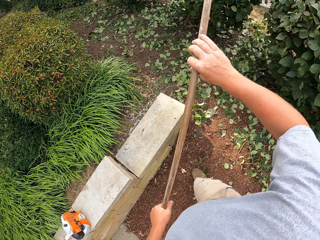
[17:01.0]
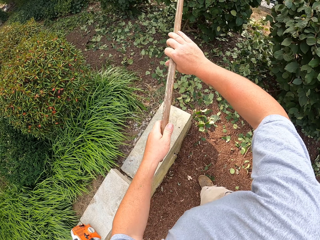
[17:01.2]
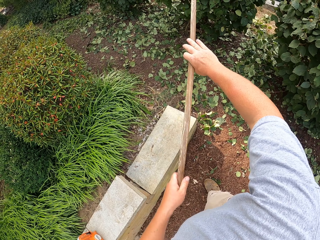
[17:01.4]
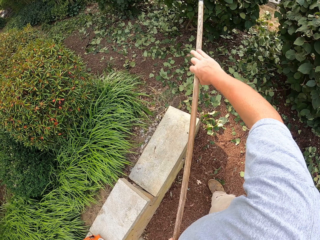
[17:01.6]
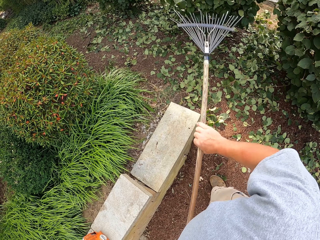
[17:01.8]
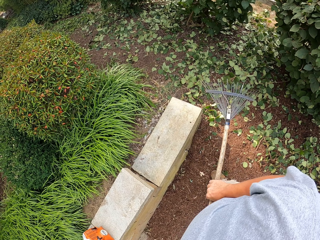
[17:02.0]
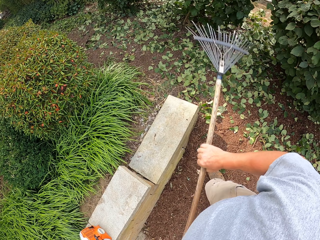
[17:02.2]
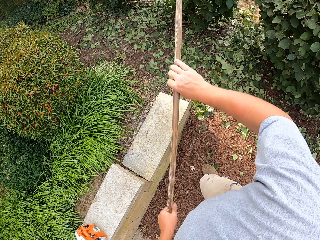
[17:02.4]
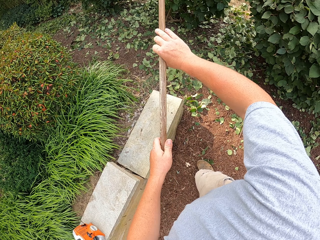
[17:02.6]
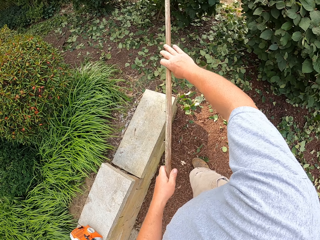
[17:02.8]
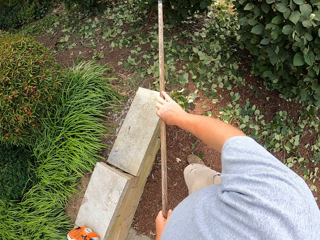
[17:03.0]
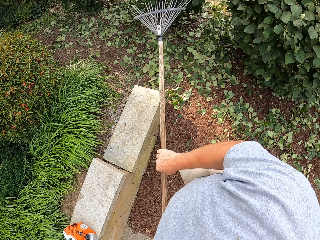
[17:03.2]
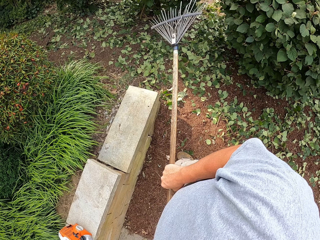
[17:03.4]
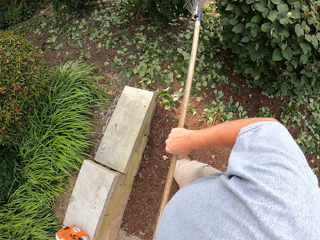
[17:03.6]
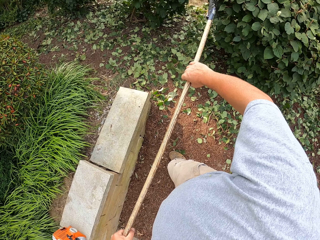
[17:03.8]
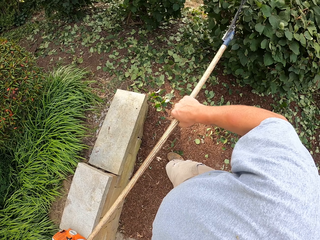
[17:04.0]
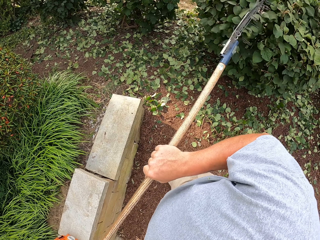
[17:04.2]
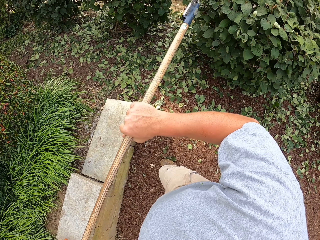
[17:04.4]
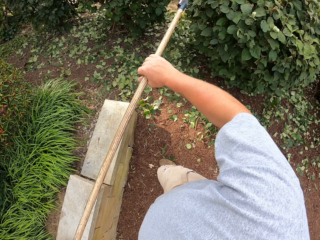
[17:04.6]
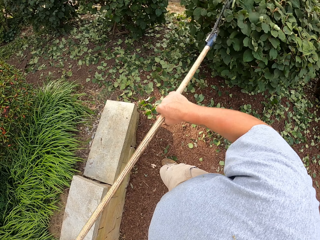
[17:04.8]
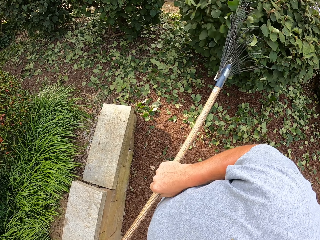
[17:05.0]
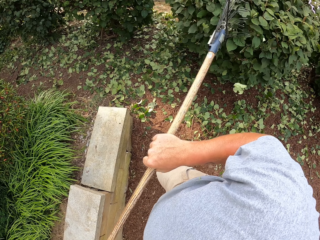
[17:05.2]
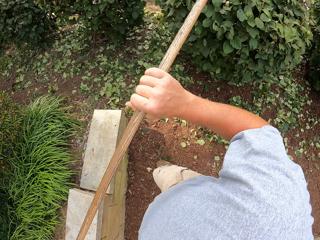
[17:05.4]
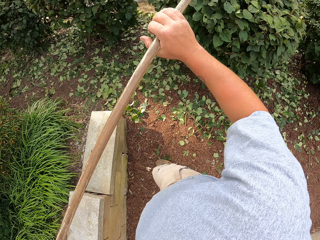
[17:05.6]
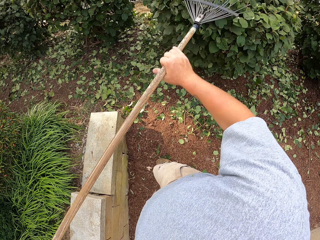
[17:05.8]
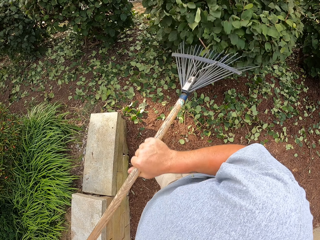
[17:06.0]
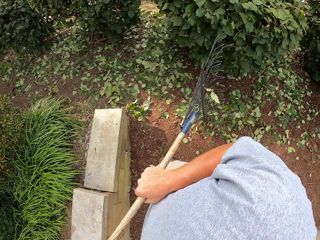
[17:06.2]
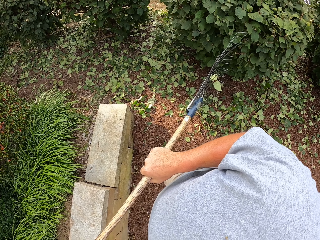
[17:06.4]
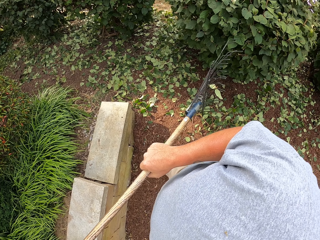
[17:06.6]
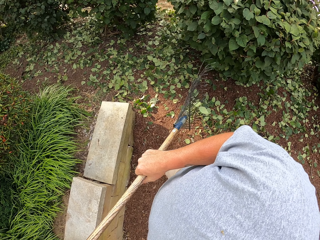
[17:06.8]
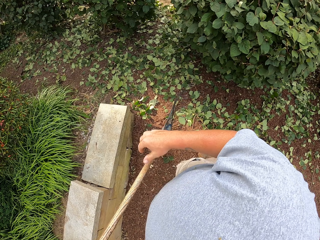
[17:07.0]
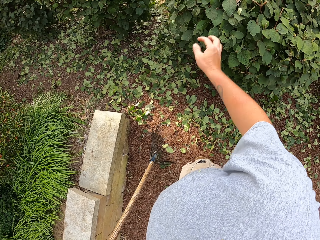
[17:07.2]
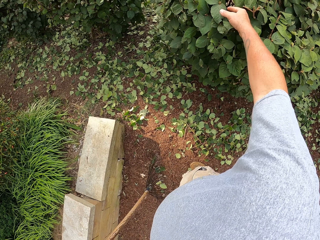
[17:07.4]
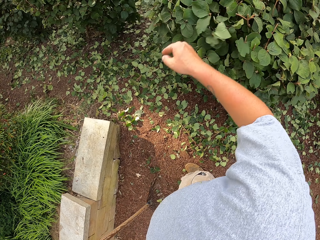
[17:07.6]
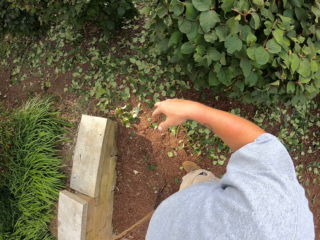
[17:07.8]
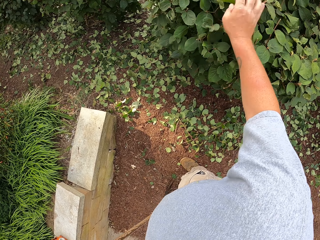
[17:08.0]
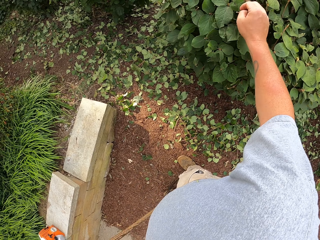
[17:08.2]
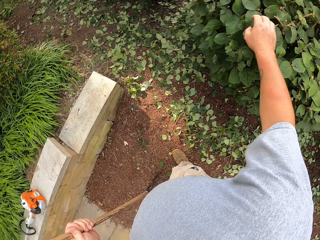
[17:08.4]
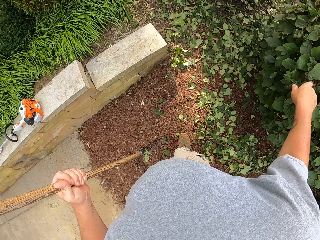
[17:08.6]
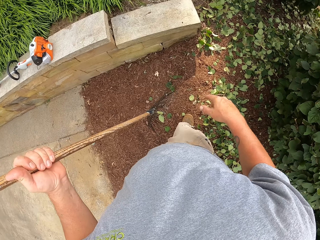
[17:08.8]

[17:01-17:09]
The camera wearer touches the leaves. They remove a leaf with a hand.

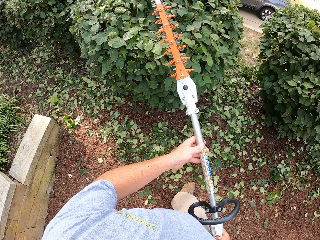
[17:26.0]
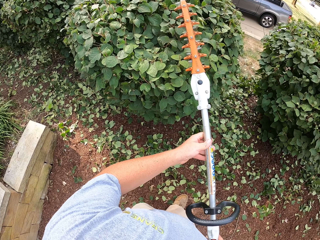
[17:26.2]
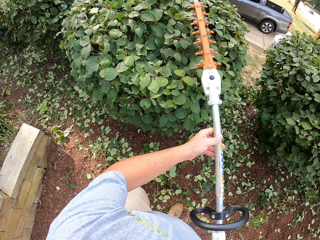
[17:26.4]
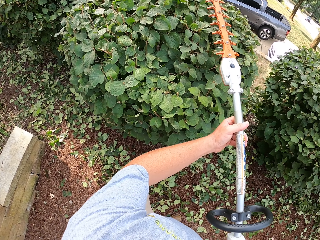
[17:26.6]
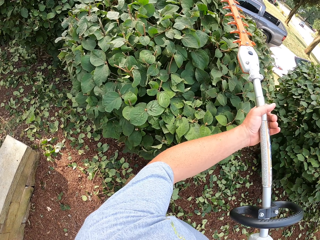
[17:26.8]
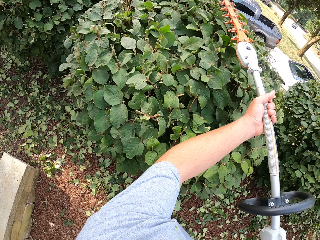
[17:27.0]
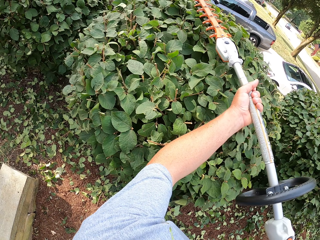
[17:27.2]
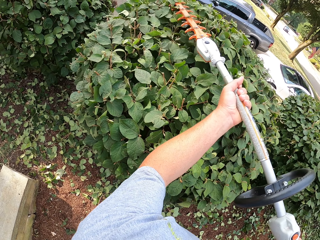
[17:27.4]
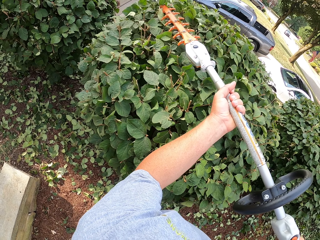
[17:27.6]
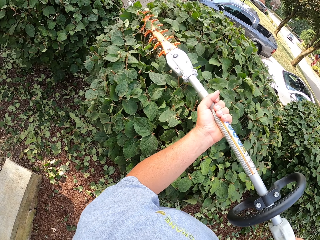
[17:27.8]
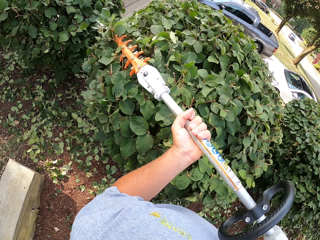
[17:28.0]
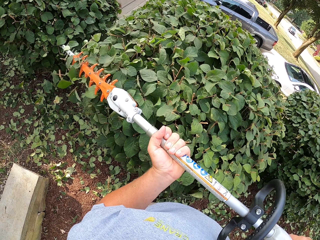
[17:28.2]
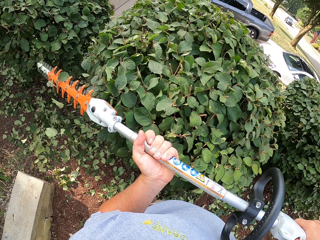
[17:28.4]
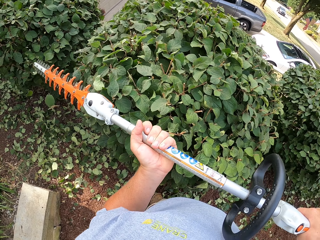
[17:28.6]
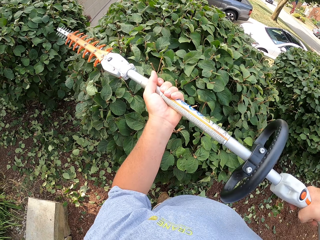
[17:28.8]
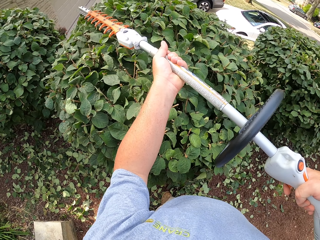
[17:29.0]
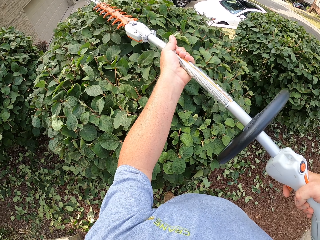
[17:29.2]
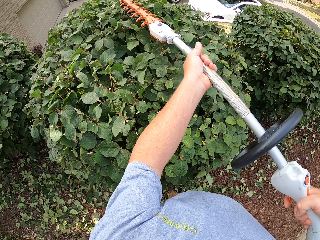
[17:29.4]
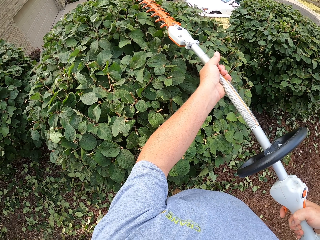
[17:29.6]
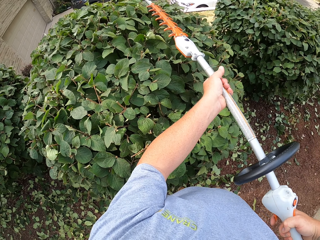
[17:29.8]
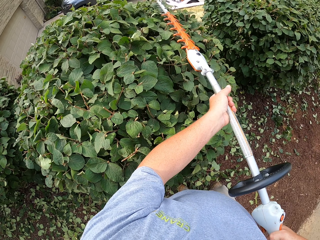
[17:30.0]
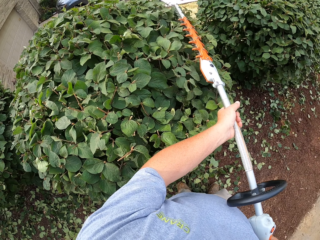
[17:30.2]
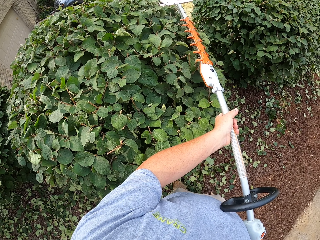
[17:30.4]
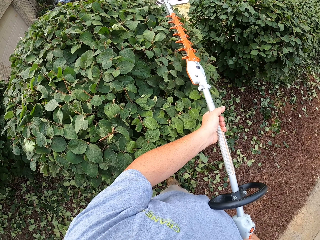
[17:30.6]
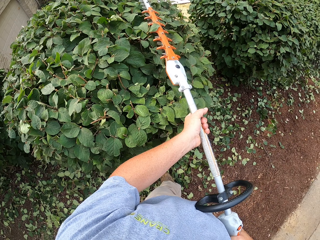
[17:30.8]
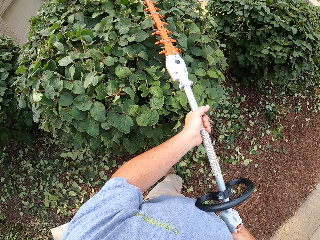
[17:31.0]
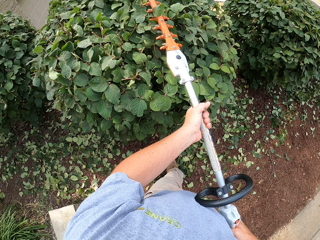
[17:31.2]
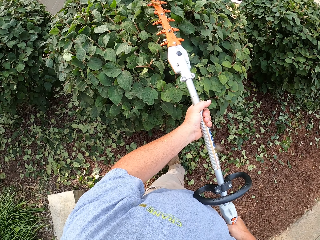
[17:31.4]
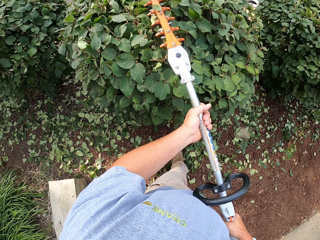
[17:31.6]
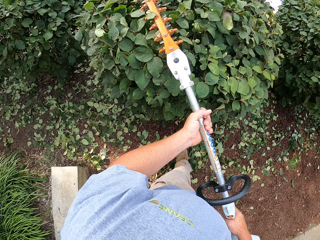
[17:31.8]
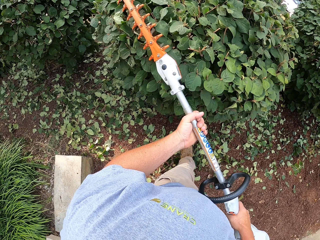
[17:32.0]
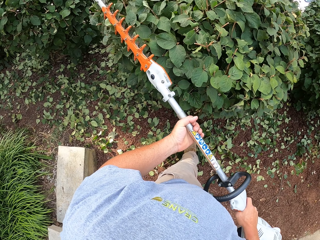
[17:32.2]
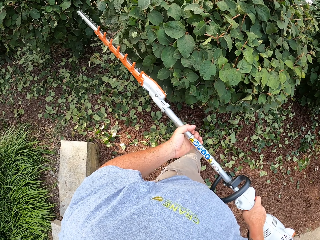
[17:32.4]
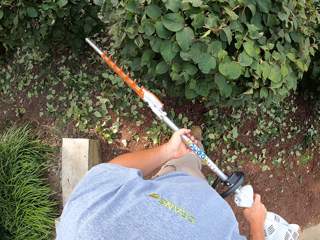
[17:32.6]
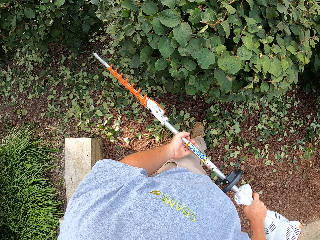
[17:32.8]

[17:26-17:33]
The camera wearer trims the flower.

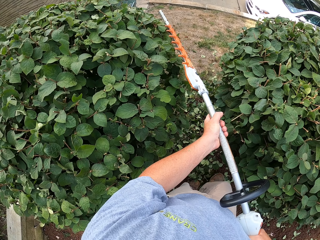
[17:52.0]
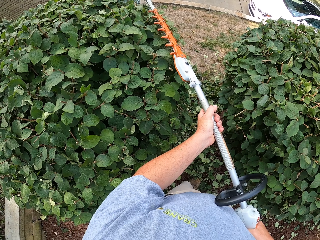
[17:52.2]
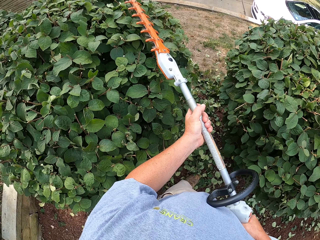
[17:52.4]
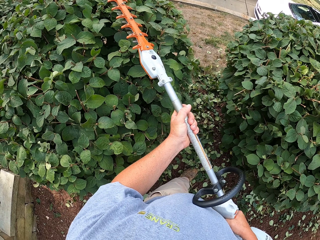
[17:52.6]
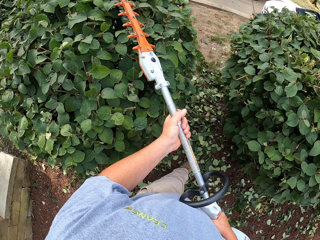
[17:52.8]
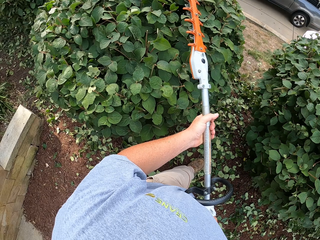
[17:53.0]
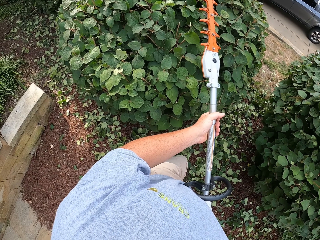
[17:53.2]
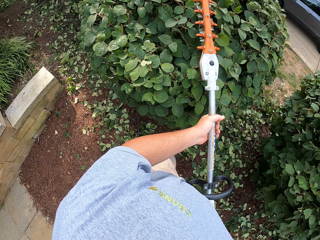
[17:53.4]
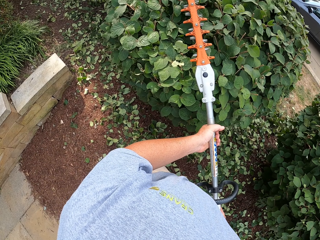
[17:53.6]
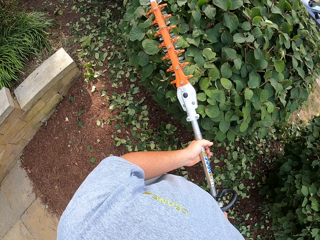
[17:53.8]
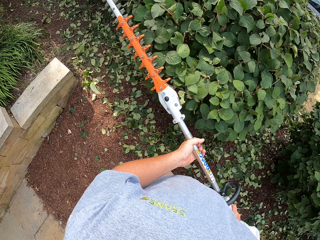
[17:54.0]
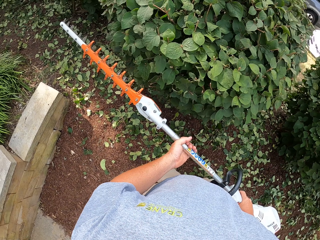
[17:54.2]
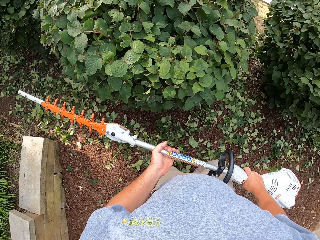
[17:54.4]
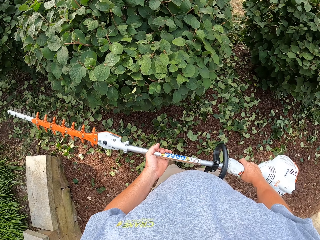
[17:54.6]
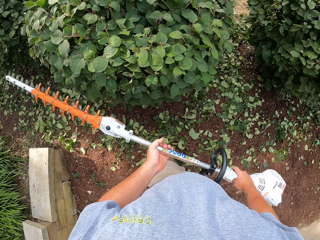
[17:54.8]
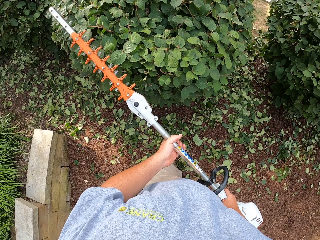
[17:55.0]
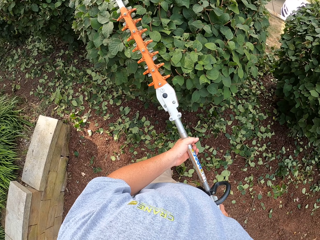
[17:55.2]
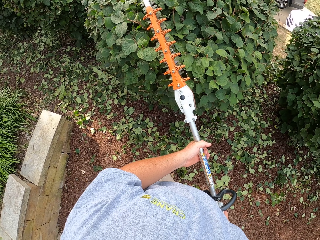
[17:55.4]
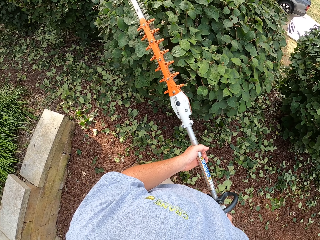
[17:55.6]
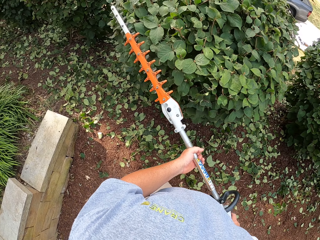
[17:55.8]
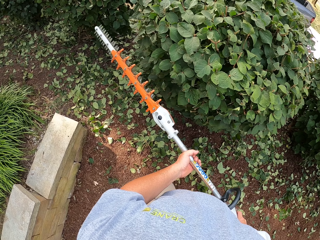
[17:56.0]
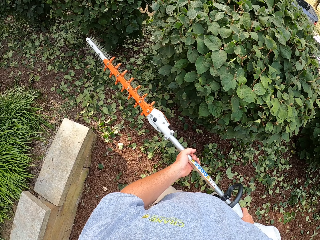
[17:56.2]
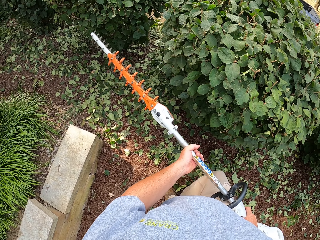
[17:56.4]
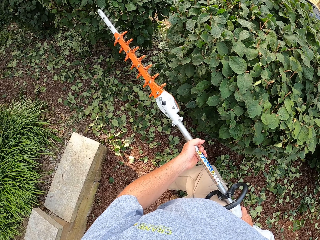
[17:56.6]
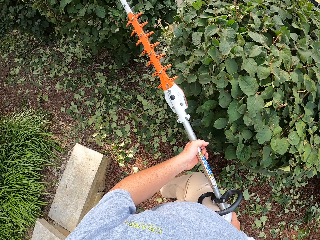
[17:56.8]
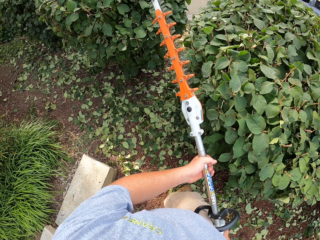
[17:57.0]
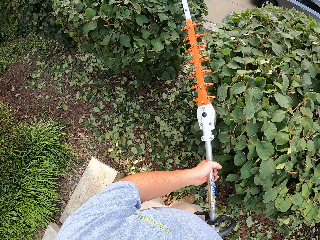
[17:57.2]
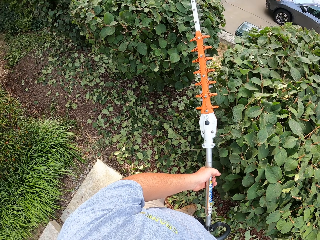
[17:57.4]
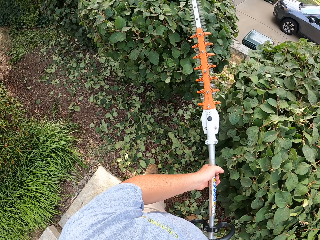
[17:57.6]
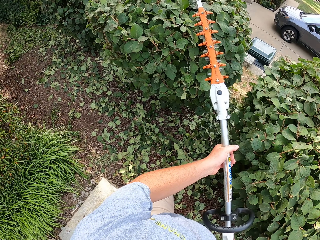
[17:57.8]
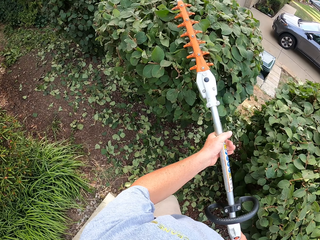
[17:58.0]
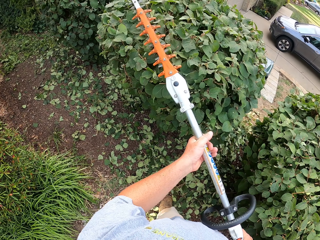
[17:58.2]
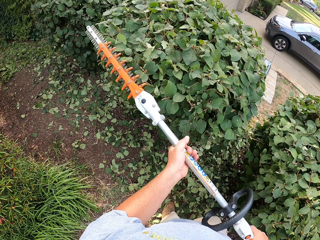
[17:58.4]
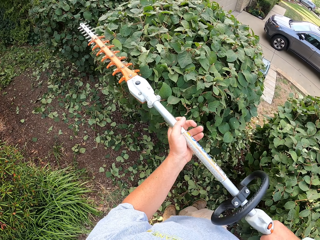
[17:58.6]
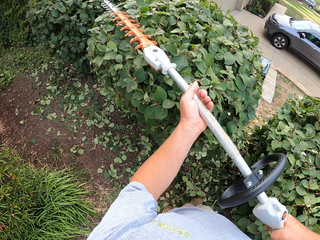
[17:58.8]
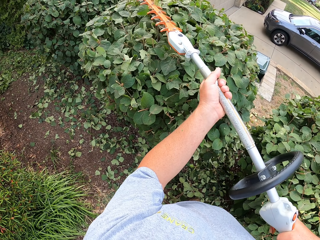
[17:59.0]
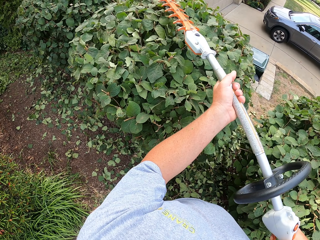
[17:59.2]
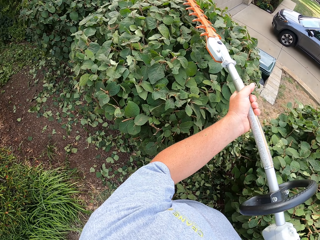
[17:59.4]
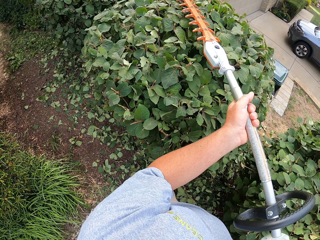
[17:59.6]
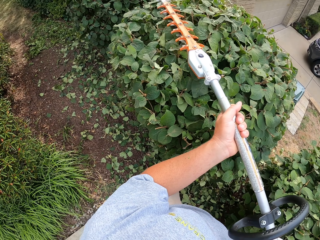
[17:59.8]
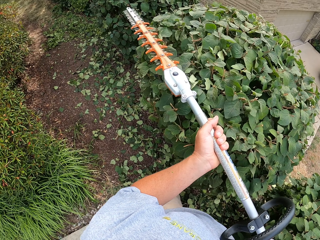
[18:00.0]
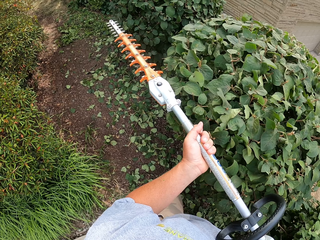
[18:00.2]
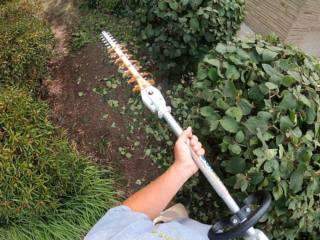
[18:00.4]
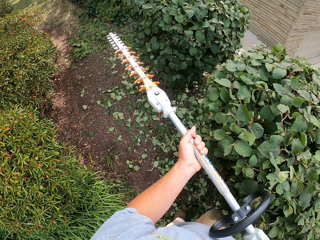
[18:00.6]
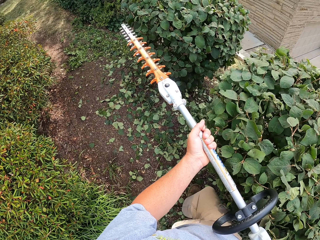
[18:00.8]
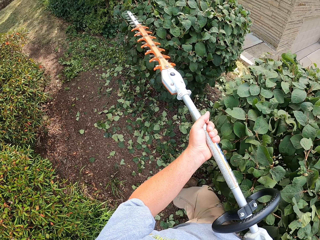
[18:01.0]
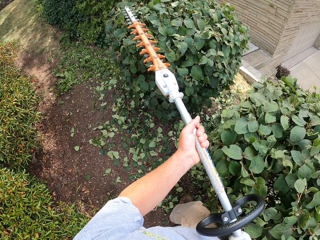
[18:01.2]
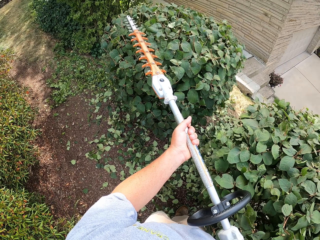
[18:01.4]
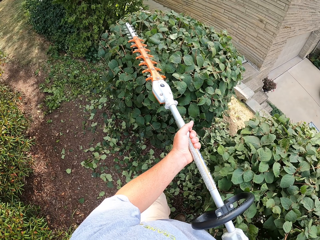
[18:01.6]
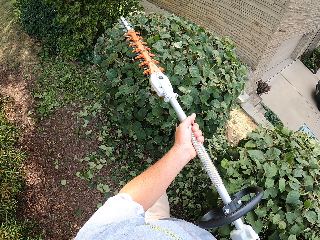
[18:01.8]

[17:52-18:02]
The camera wearer walks around the garden. They trim the flower.
